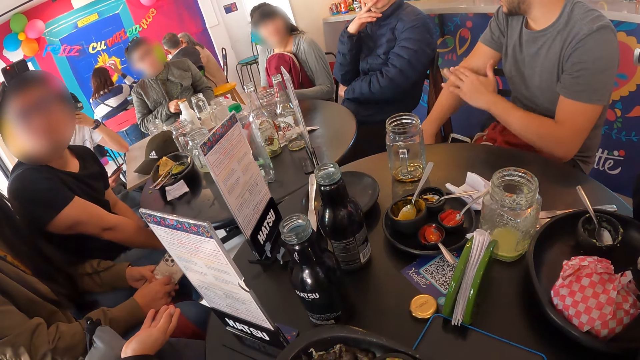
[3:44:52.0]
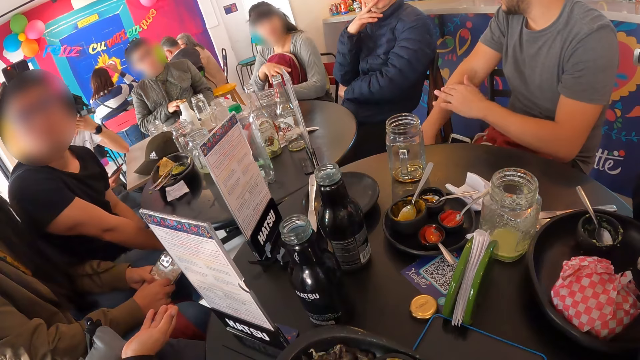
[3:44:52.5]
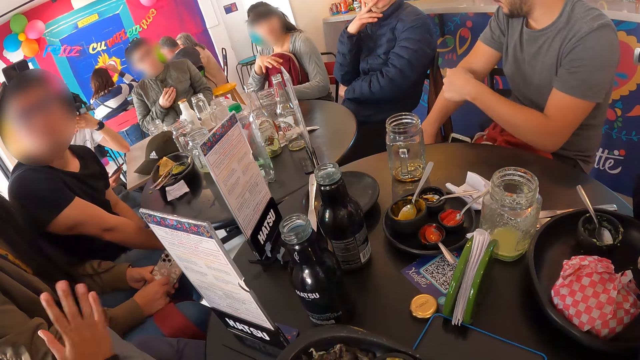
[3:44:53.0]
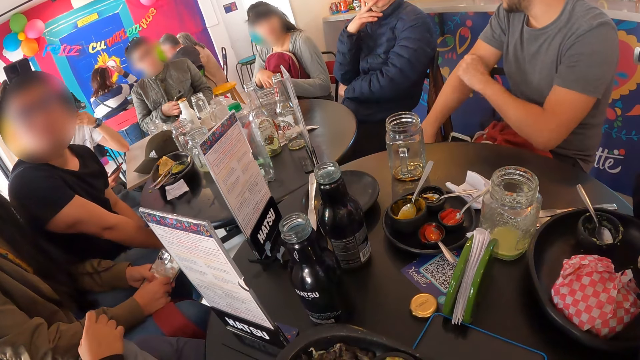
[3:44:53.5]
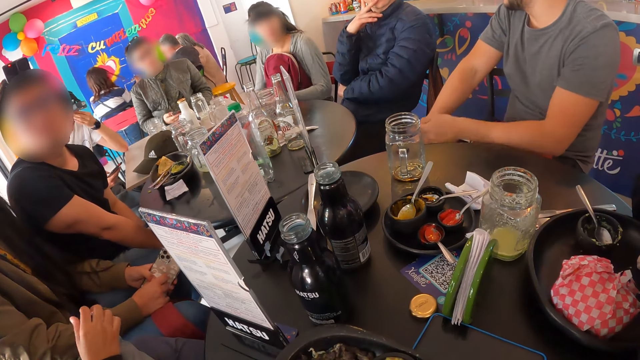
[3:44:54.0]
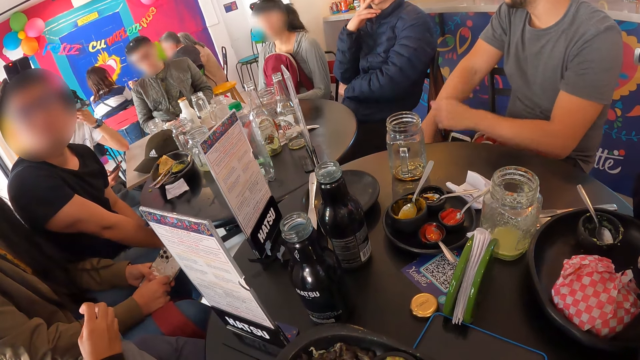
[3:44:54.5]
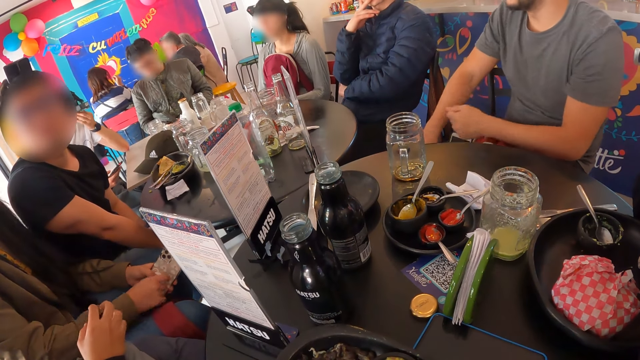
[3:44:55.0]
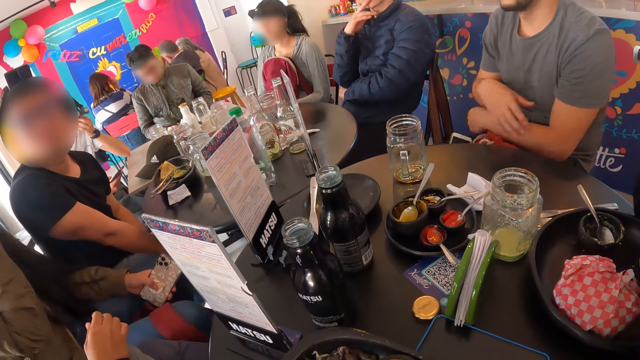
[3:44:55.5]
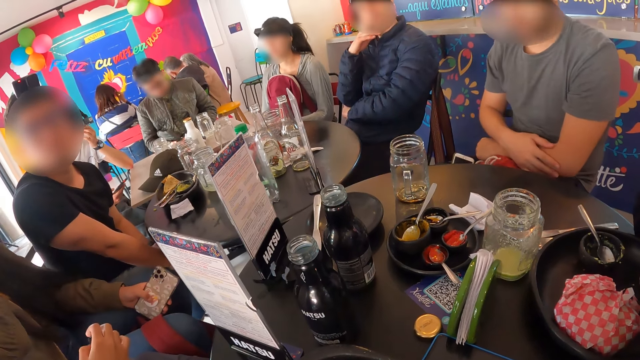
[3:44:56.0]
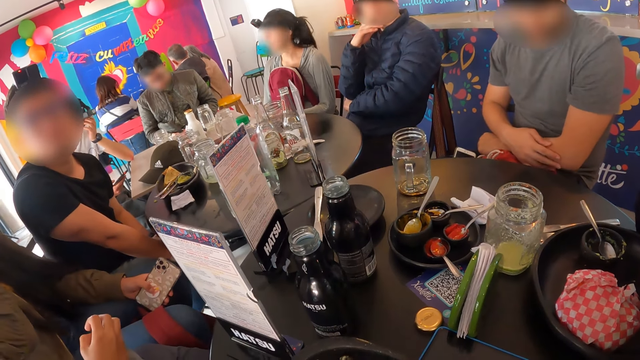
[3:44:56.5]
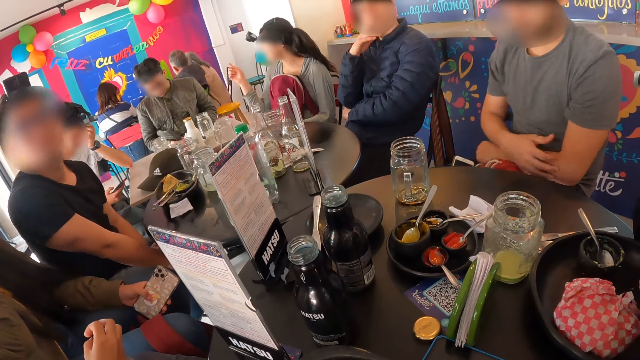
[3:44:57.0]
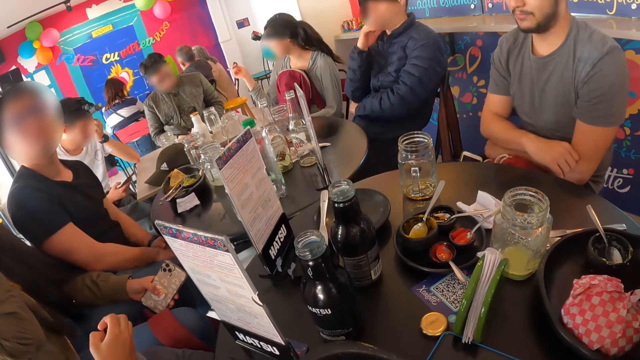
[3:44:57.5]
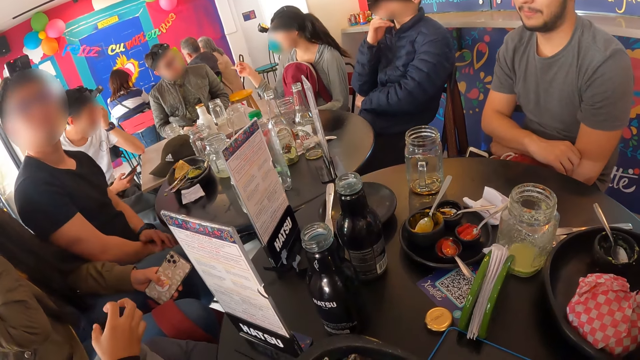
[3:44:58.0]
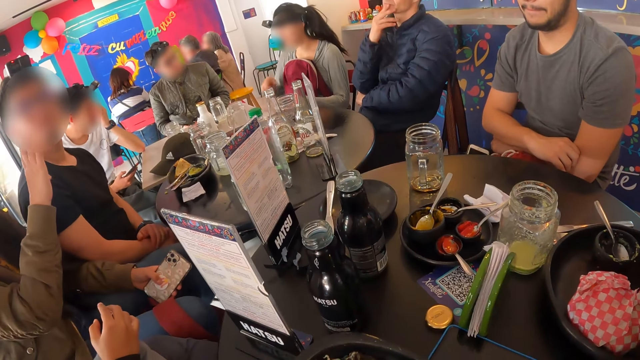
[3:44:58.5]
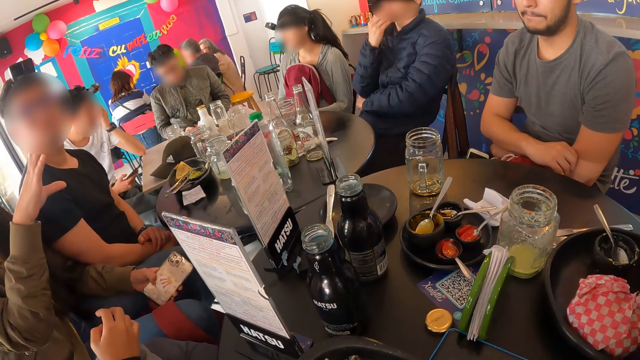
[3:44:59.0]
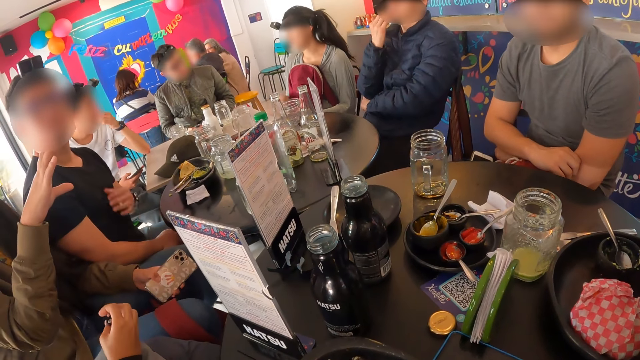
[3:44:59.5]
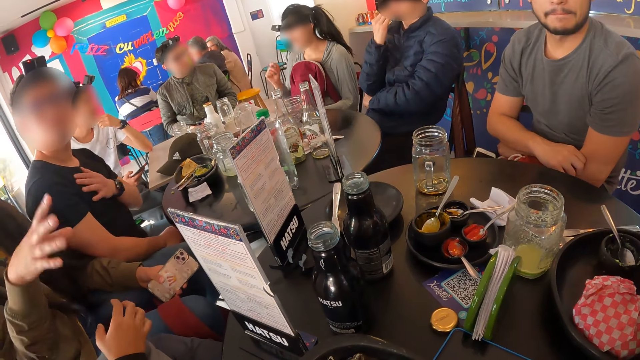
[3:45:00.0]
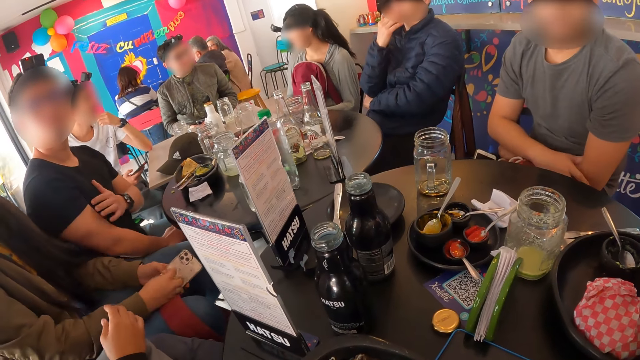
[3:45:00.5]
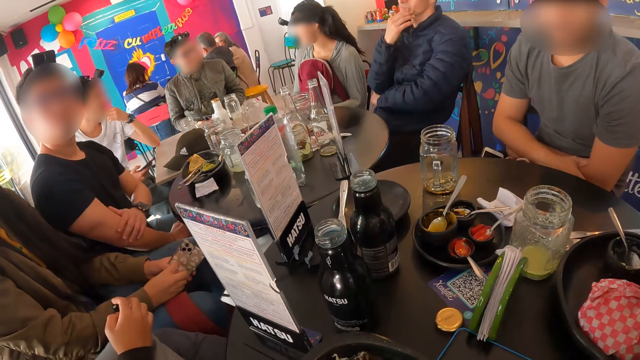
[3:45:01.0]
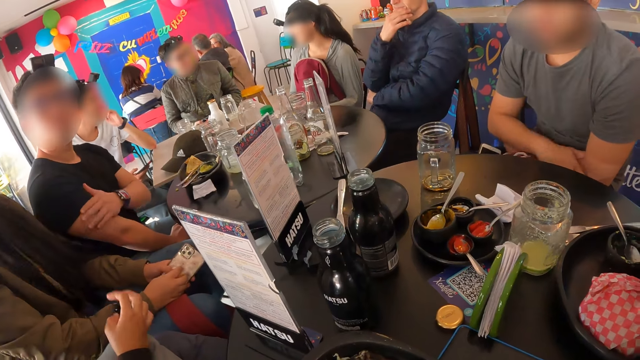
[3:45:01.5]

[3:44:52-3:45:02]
The man folds both hands. The woman illustrates with her right hand.

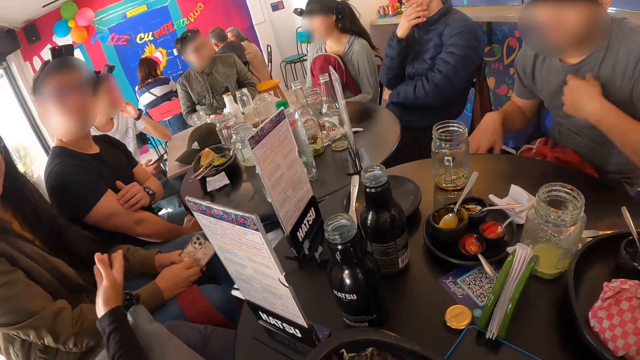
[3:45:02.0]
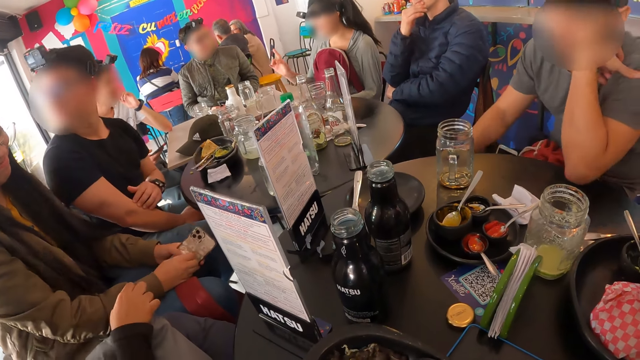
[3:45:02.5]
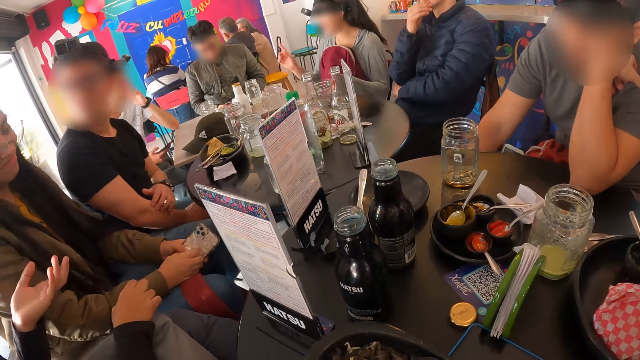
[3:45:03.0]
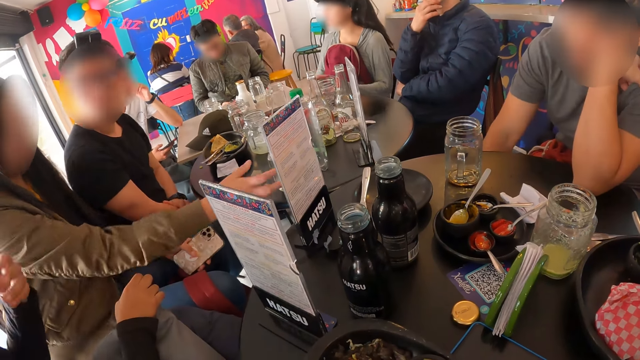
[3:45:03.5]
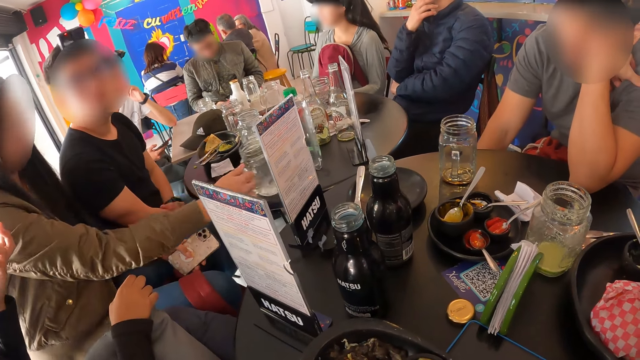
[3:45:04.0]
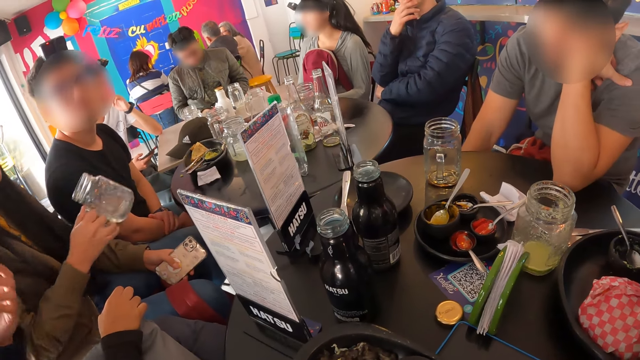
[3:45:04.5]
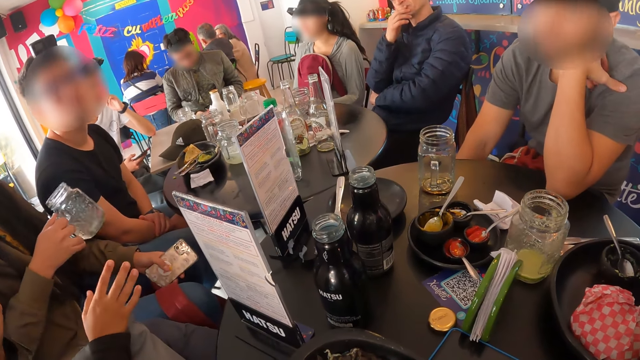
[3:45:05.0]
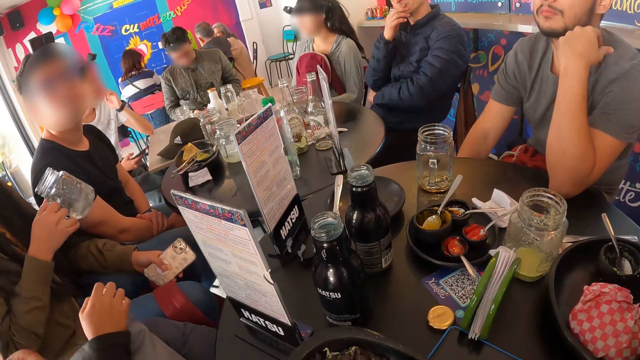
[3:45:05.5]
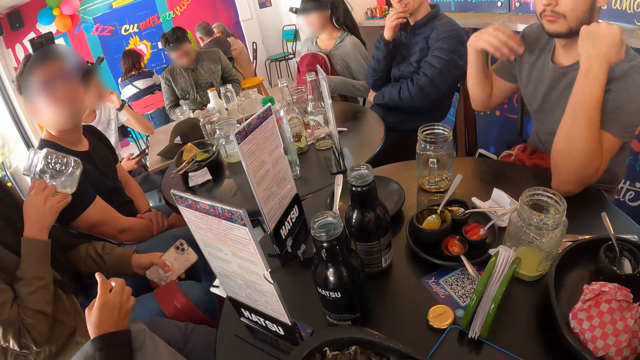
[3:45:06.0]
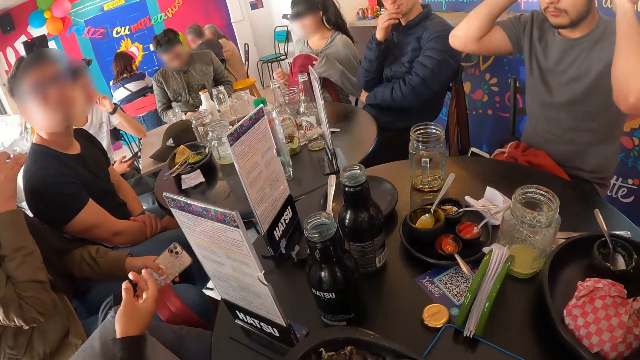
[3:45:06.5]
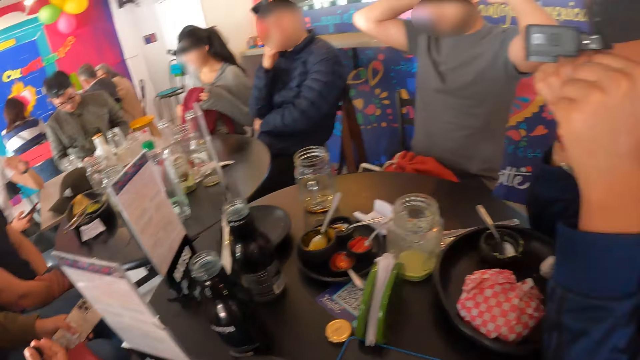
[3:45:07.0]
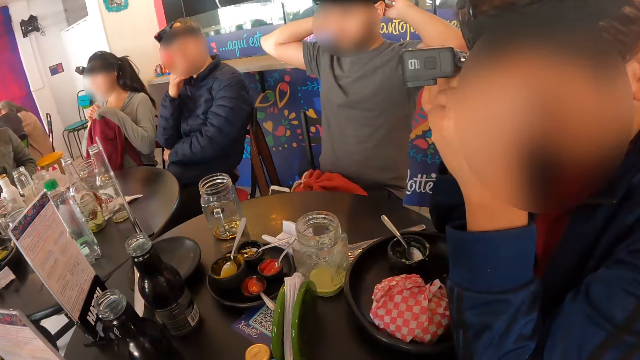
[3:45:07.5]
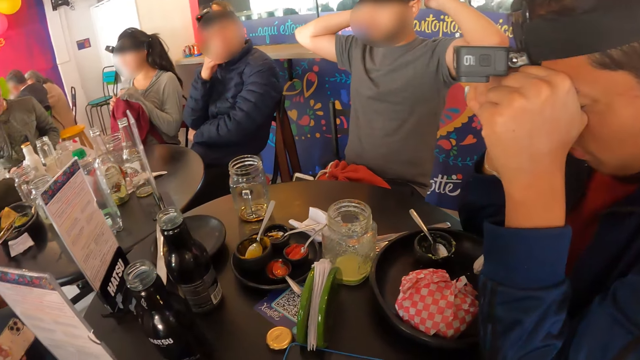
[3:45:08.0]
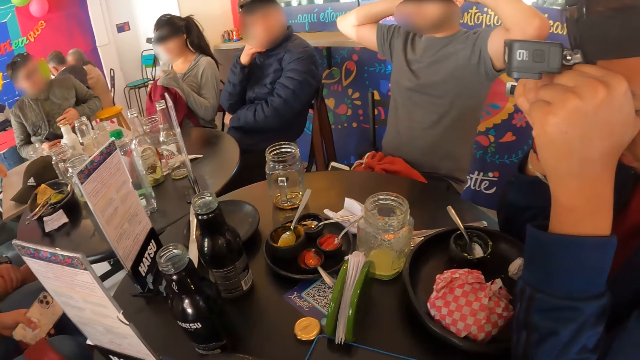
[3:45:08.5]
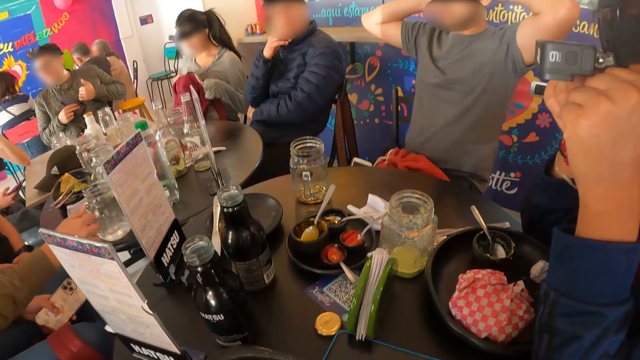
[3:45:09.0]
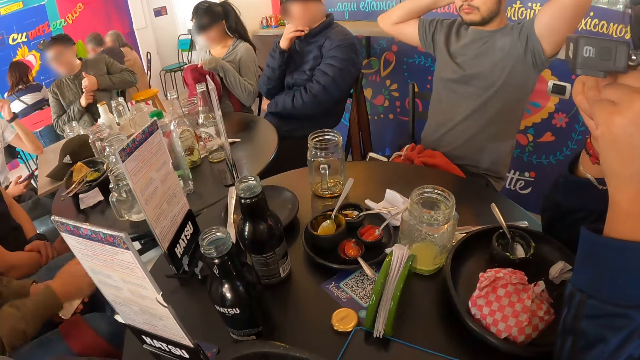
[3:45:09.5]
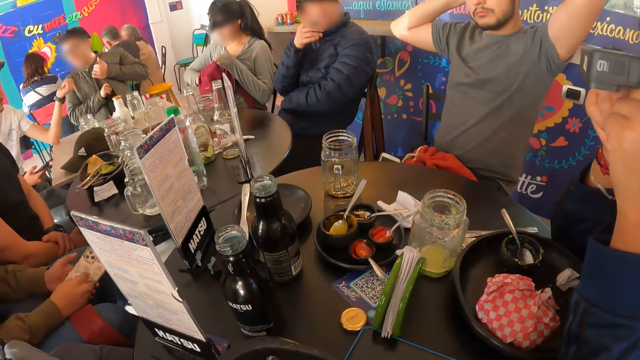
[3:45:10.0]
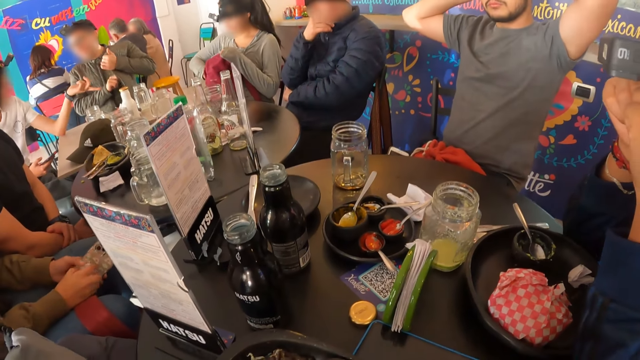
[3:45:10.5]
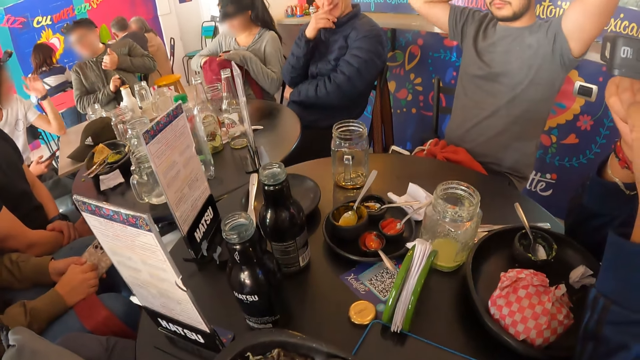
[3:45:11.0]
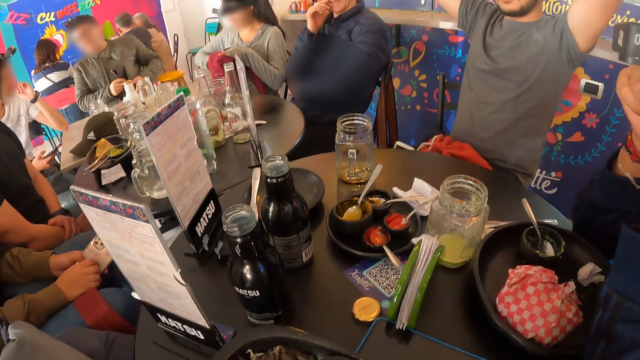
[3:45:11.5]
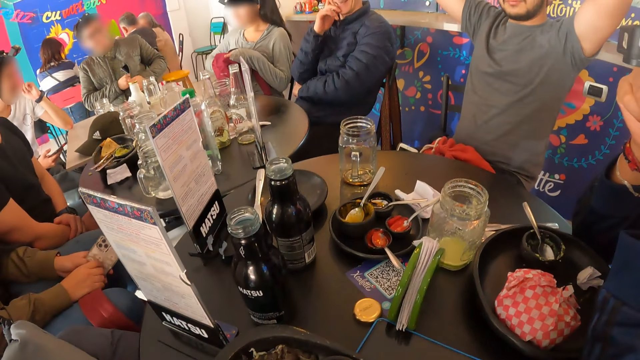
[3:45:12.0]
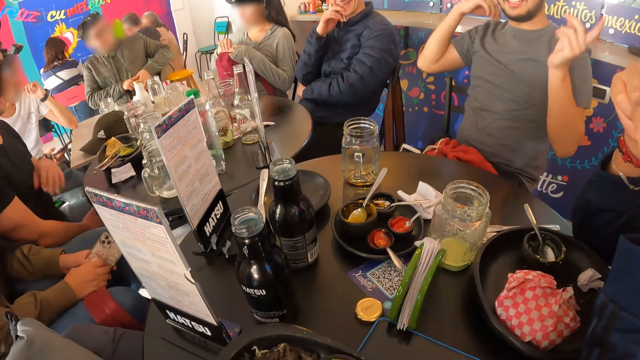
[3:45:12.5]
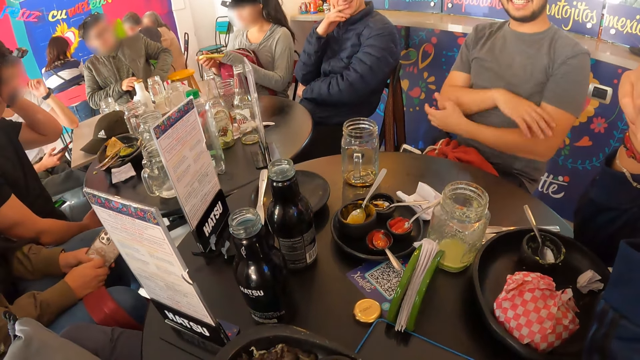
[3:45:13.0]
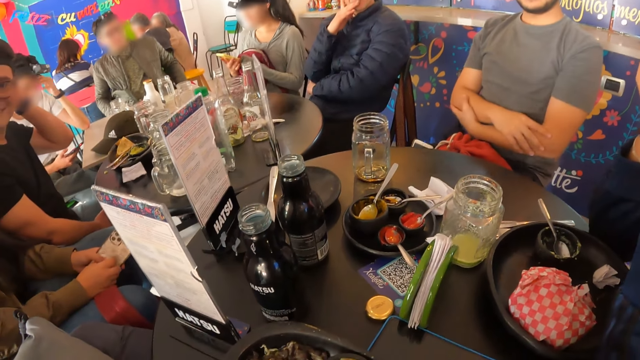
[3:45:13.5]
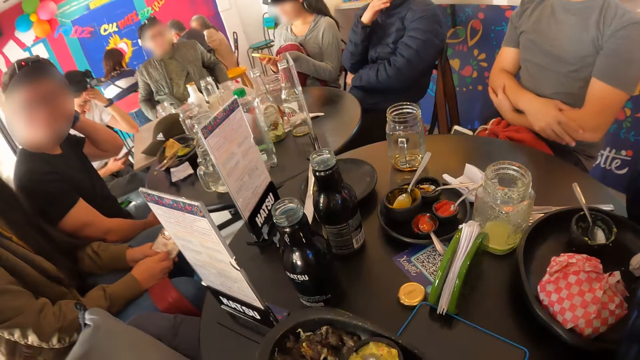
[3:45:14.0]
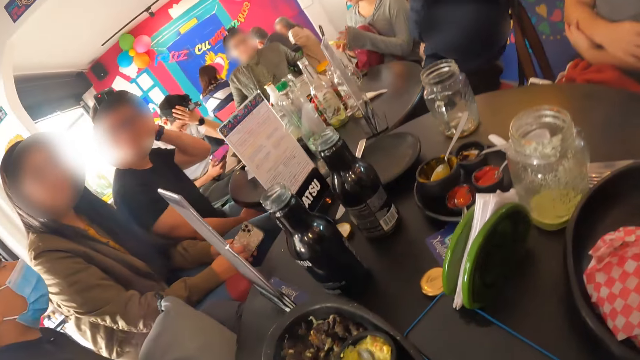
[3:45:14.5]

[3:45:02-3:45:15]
The woman picks a cup from a table with her right hand. The man puts his hands at the back of his head. A person bends down on the table. The woman drops the cup on the table with her right hand and holds the phone with both hands. The camera wearer stares around. Another woman interacts with the camera wearer while moving hands. The other woman folds both hands.
